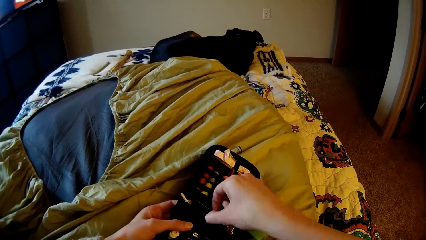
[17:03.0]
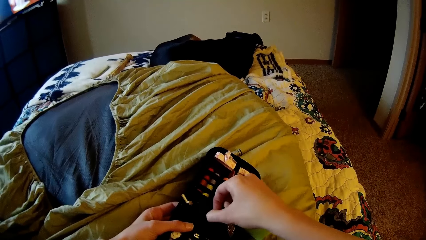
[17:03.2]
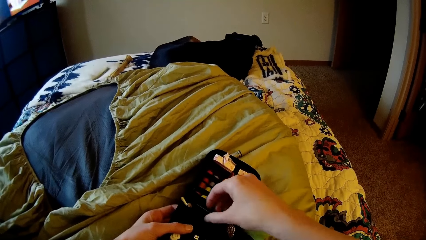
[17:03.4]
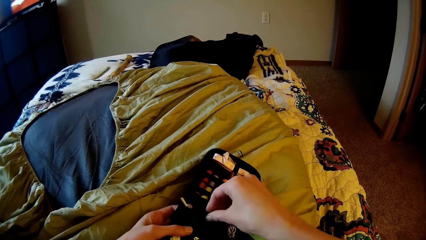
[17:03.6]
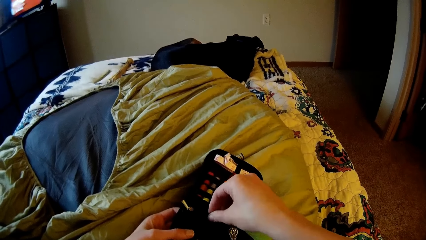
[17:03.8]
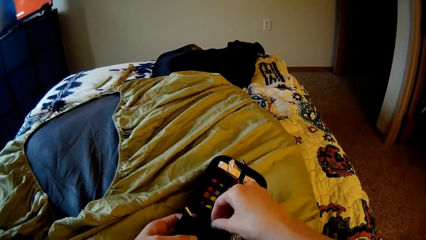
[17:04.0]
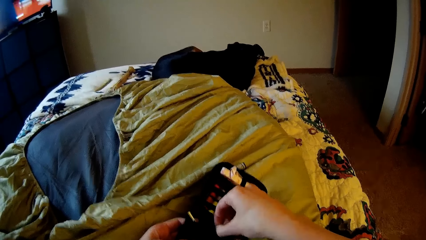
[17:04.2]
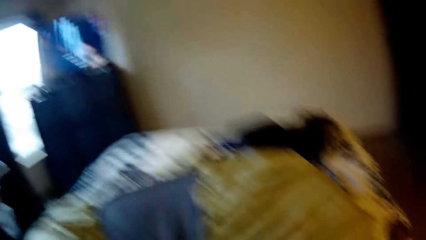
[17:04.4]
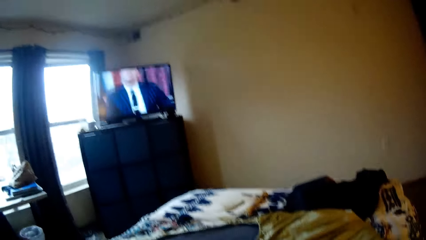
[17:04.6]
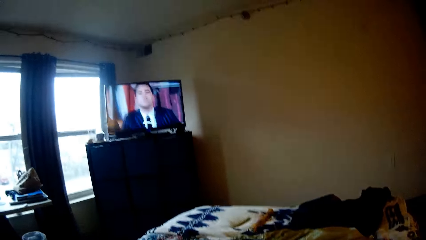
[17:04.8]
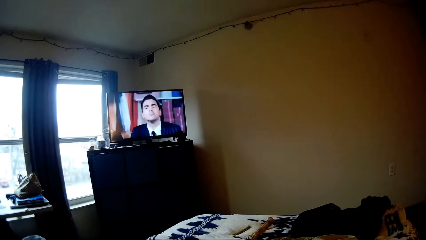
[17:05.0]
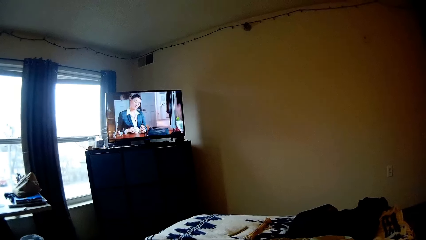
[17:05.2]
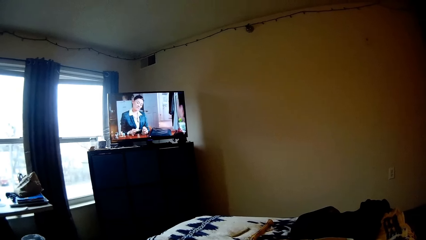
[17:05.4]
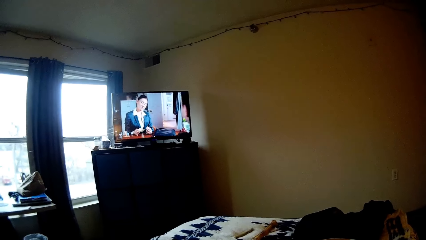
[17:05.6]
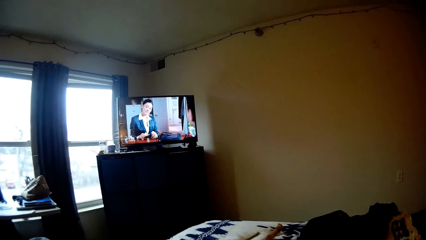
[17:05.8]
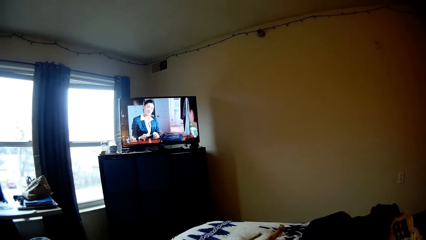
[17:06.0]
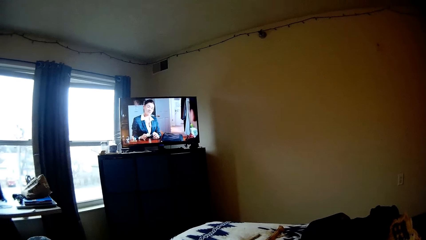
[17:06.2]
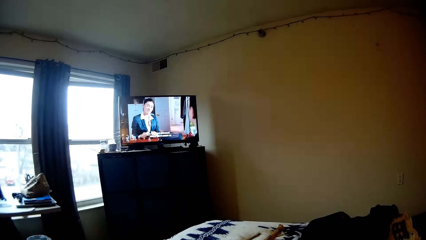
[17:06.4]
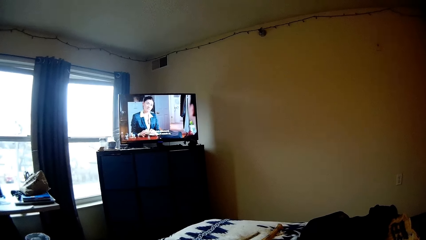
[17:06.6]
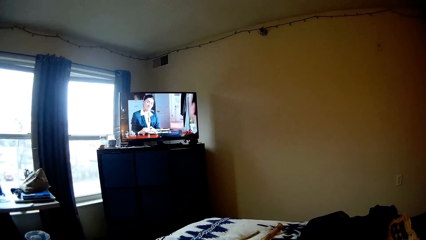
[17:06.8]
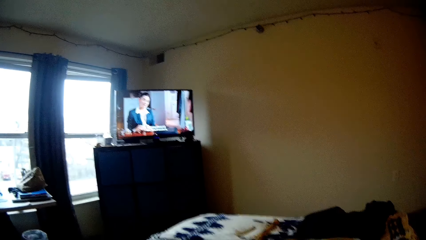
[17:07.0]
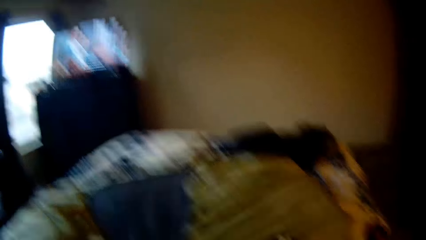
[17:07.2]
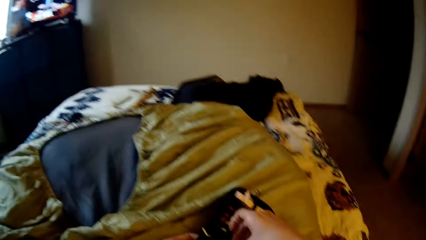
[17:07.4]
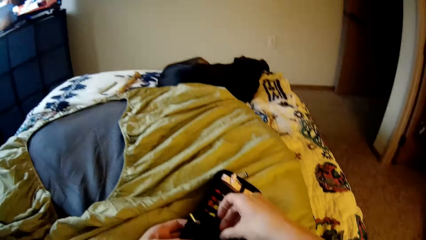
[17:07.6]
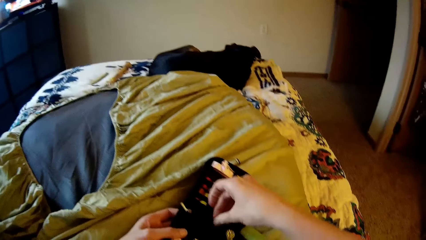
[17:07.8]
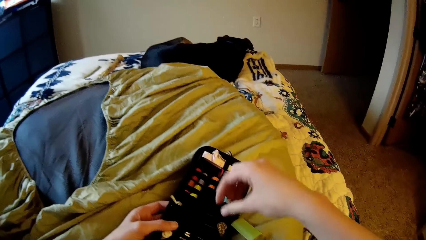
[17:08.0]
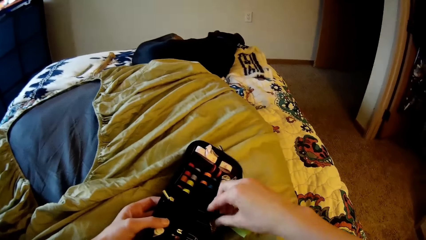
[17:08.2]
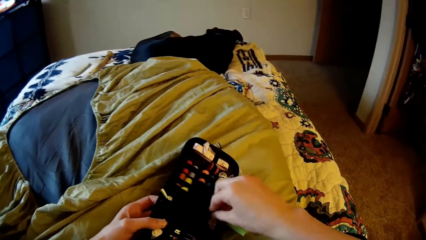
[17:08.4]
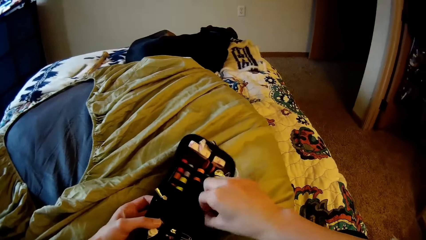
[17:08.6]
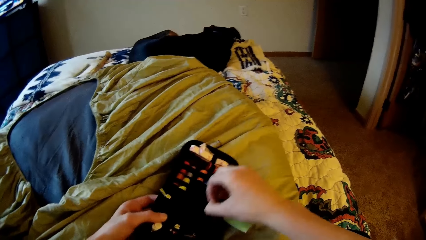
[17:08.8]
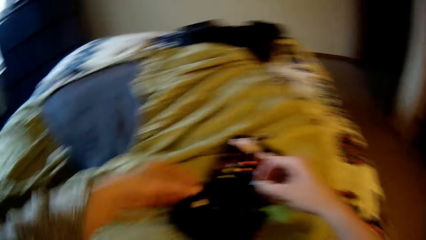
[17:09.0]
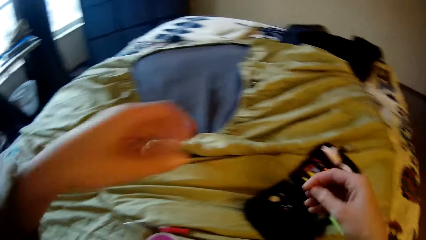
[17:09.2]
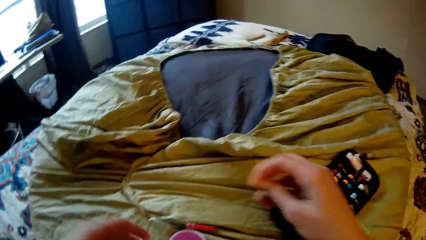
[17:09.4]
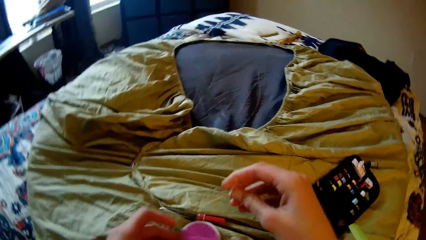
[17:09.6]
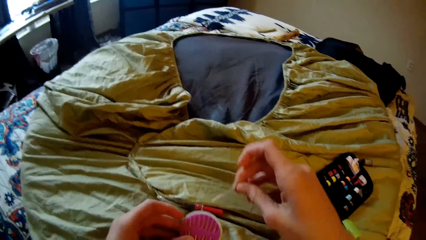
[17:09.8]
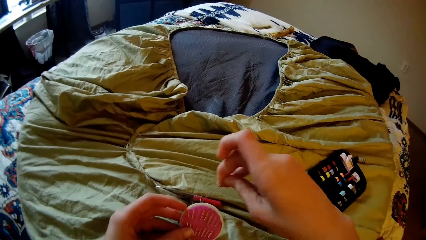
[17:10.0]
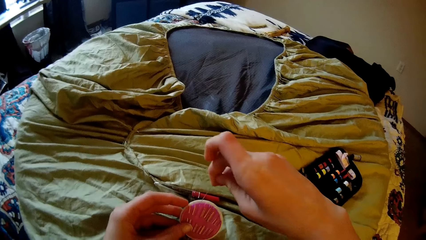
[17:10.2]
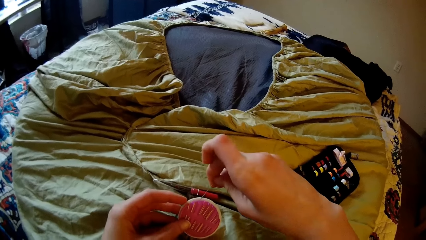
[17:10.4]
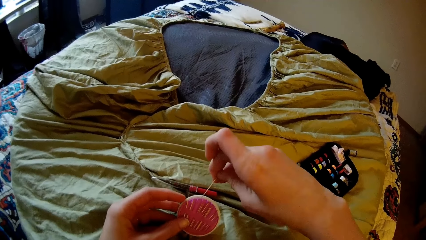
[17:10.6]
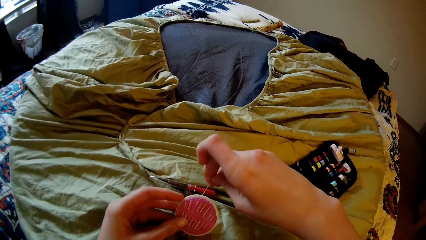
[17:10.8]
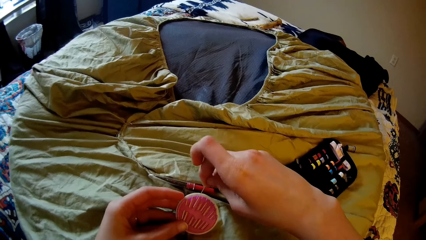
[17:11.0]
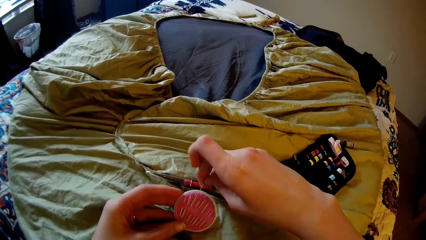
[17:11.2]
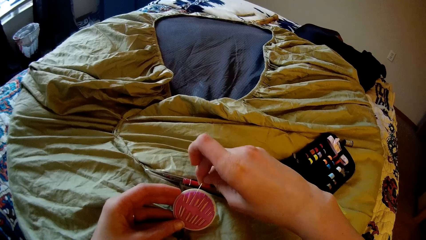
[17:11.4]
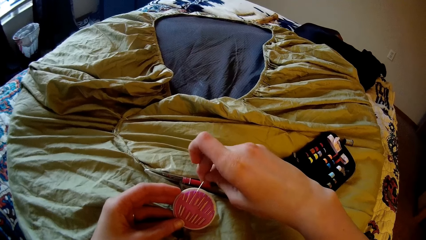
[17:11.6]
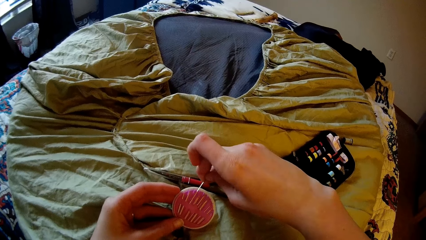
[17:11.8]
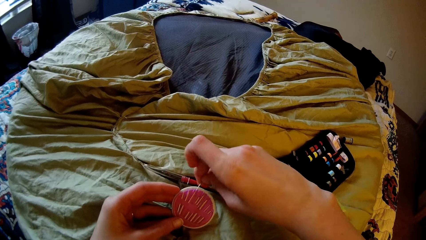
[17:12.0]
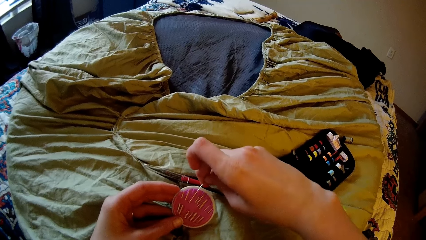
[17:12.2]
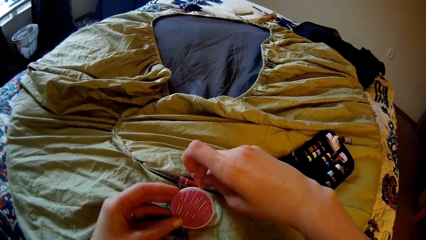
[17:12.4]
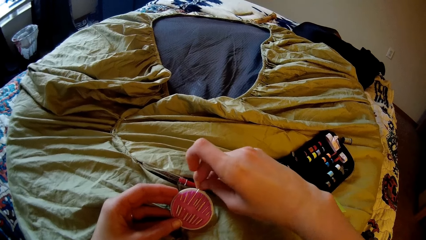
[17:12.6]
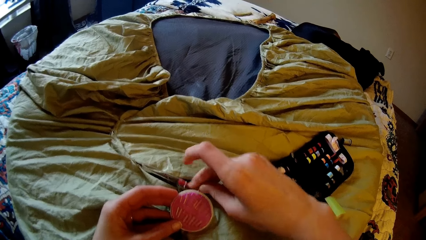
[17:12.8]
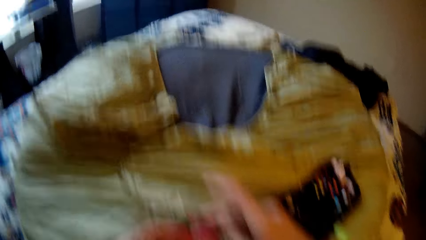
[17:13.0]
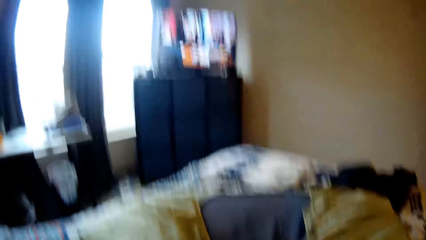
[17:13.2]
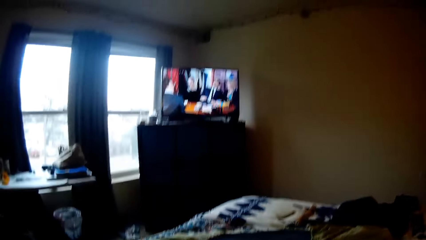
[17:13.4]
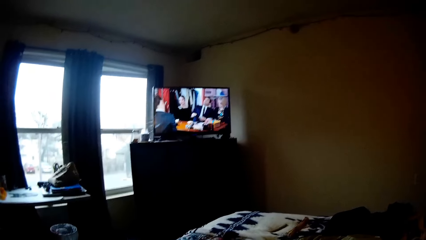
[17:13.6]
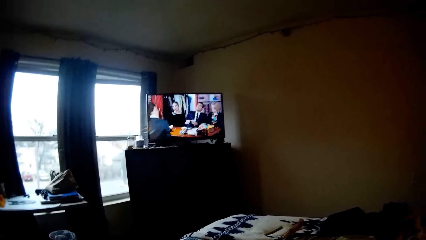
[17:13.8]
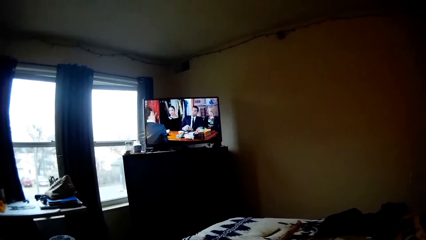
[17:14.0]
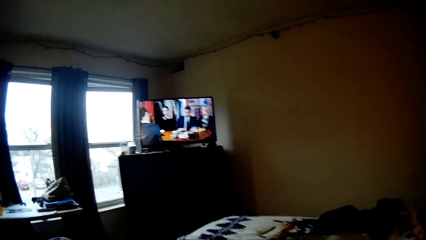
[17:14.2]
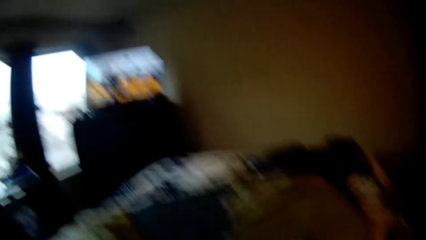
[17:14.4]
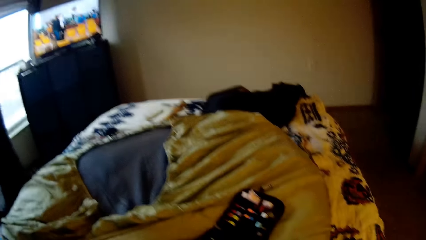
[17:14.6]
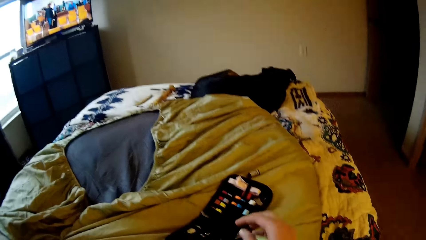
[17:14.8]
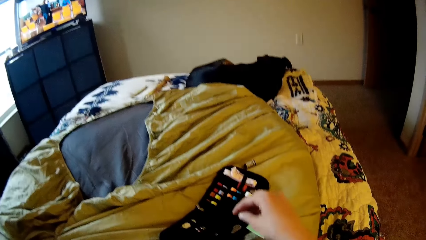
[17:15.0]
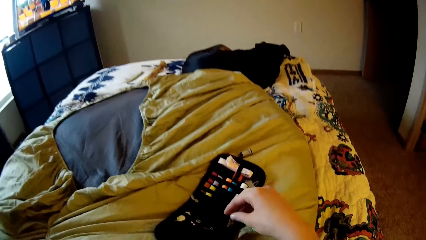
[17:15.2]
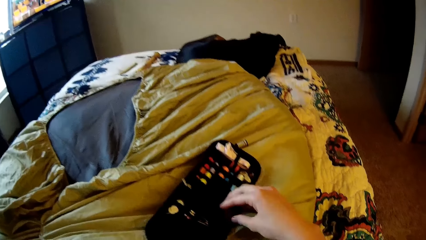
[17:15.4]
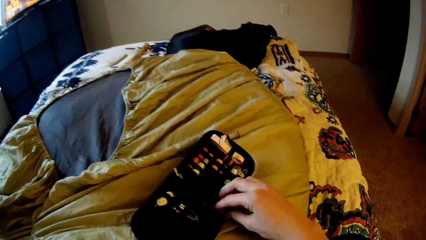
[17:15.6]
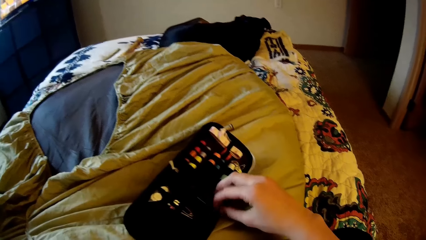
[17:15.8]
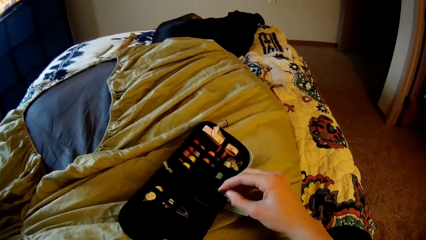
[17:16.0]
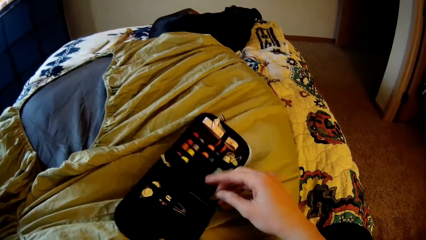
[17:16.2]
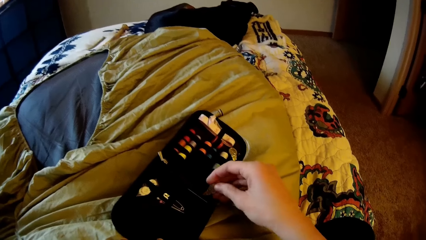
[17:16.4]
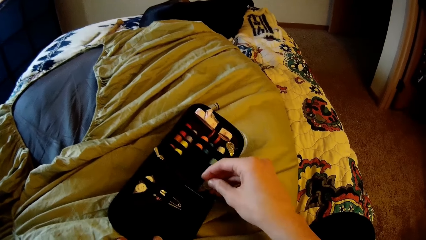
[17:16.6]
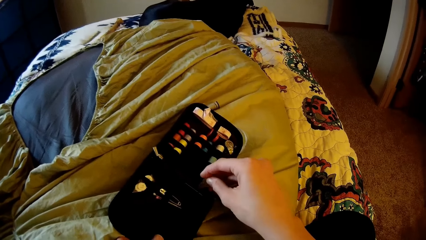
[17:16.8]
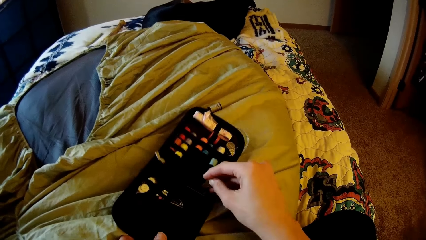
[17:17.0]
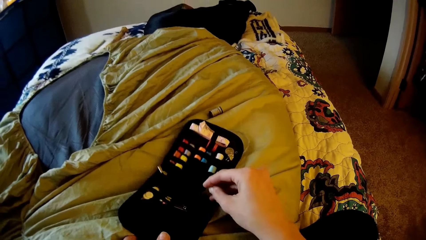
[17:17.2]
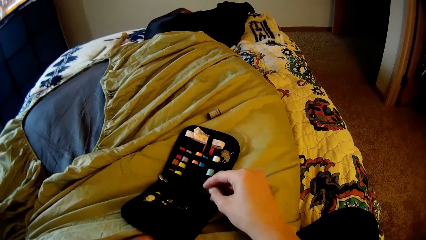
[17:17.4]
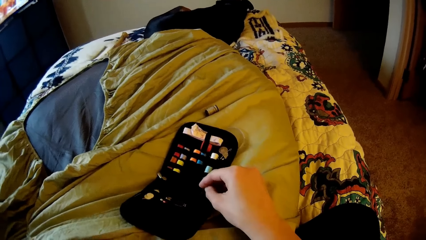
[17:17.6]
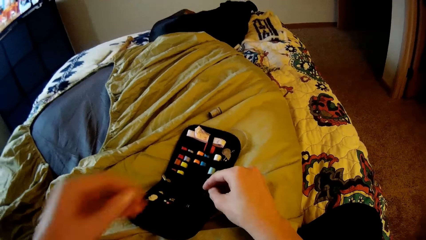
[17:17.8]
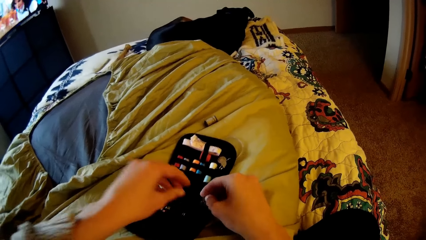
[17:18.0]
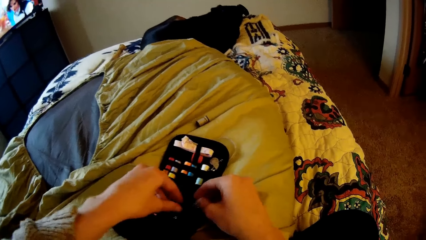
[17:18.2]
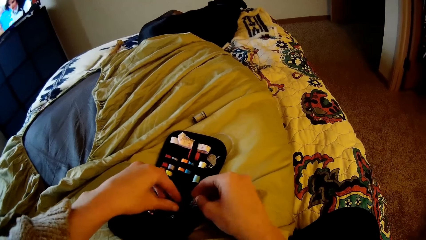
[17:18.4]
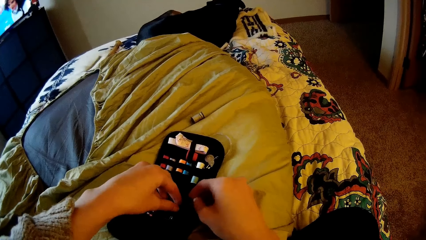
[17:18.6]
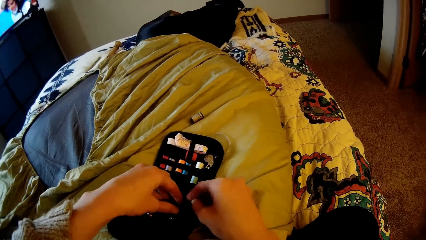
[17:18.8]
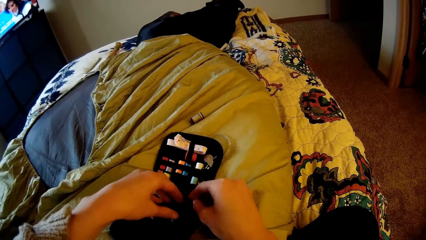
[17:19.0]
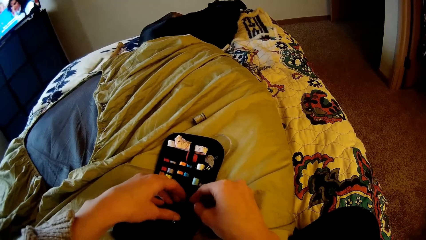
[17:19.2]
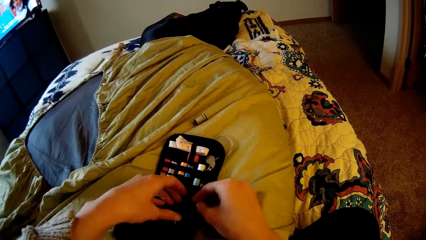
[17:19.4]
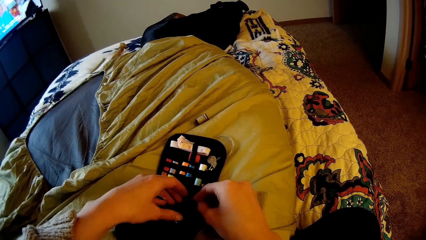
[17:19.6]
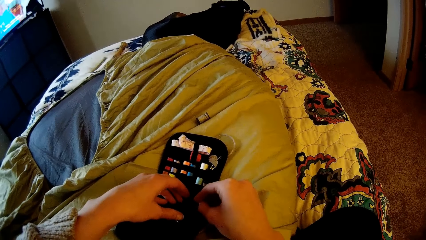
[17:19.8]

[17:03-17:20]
The camera wearer watches television. They pick a pin from the sewing tool box. They place the pin in the pin holder. They watch television. They pick a pin from the tool box.
